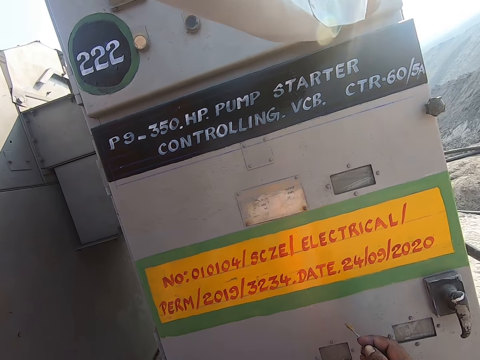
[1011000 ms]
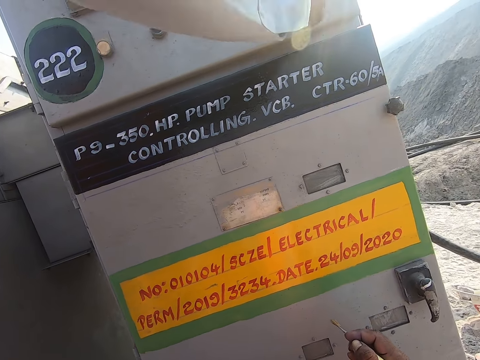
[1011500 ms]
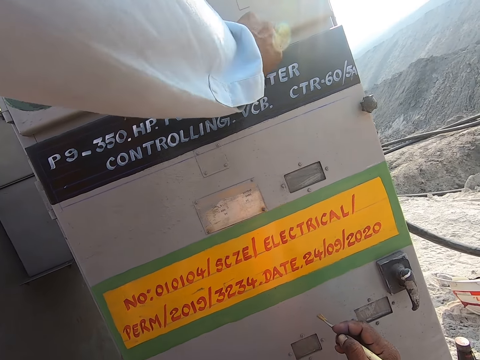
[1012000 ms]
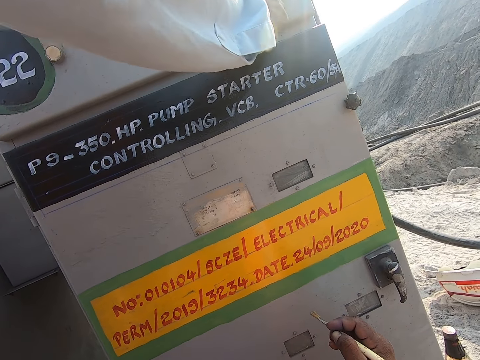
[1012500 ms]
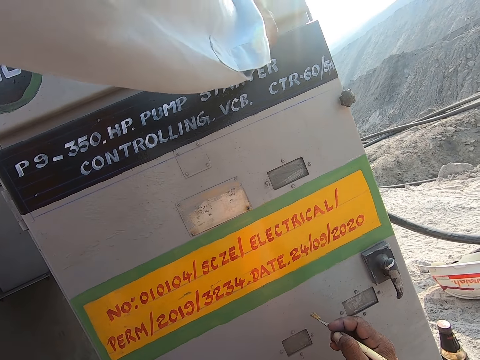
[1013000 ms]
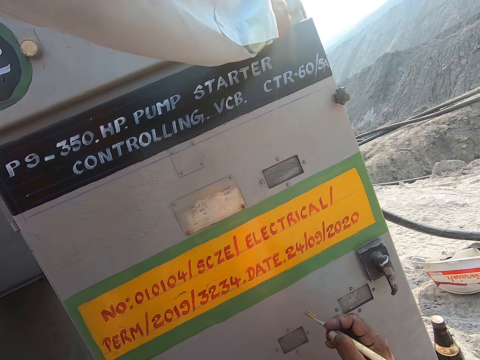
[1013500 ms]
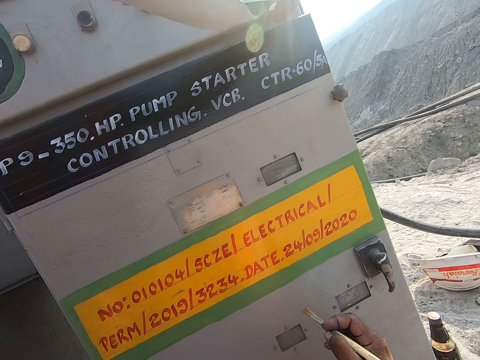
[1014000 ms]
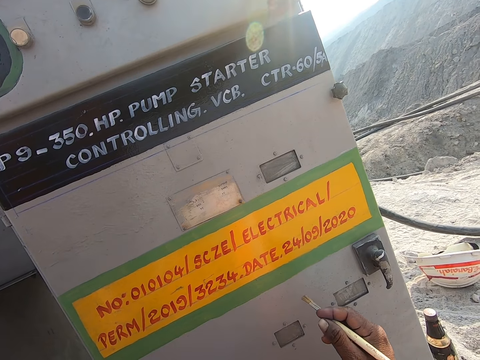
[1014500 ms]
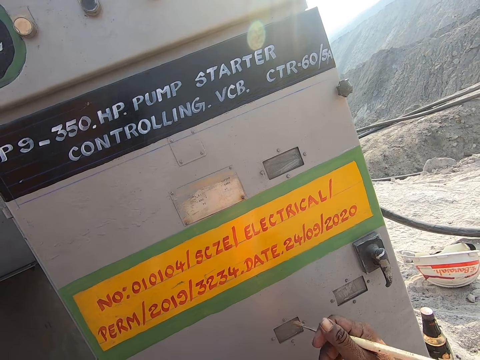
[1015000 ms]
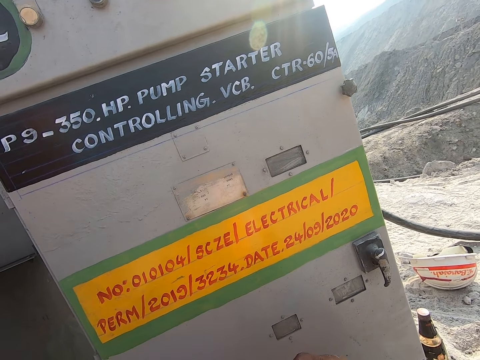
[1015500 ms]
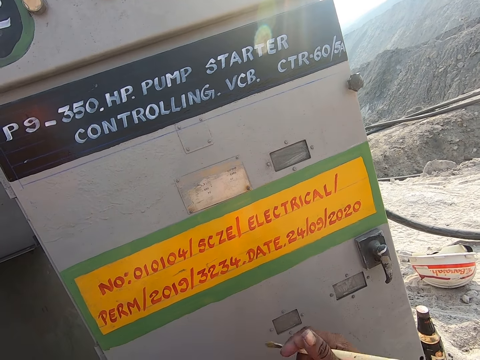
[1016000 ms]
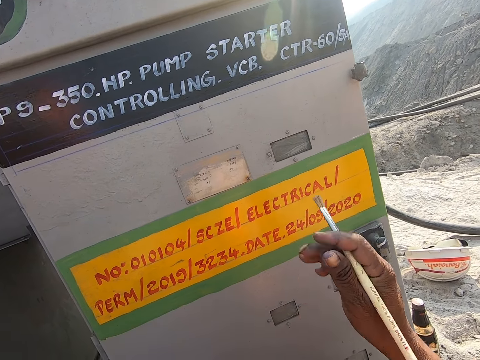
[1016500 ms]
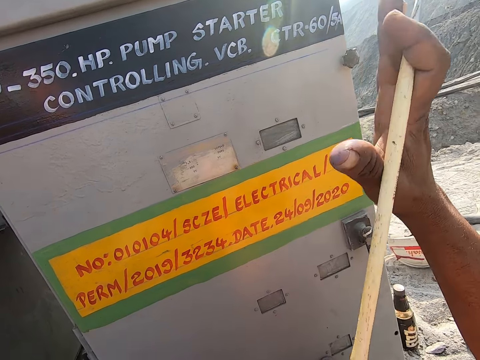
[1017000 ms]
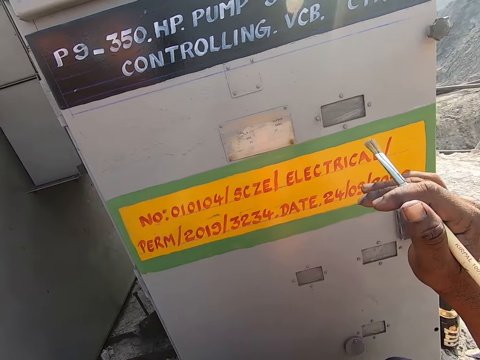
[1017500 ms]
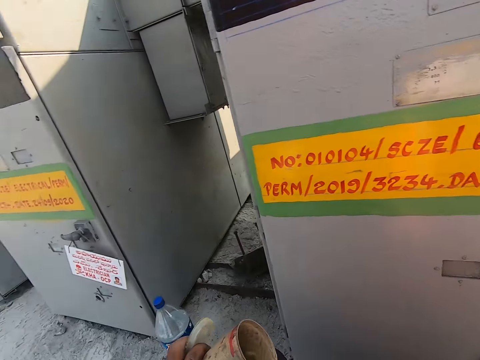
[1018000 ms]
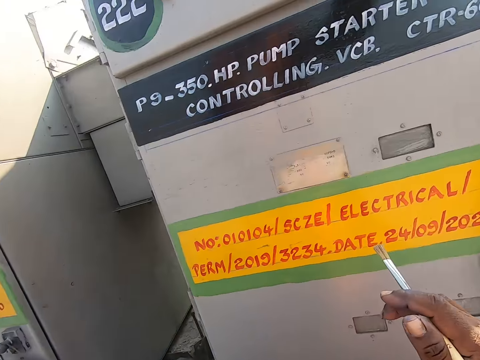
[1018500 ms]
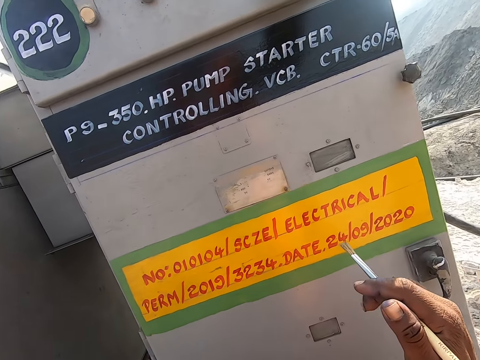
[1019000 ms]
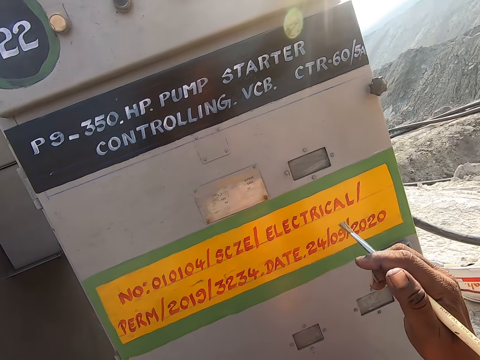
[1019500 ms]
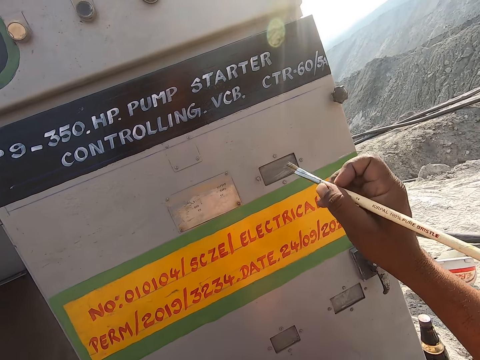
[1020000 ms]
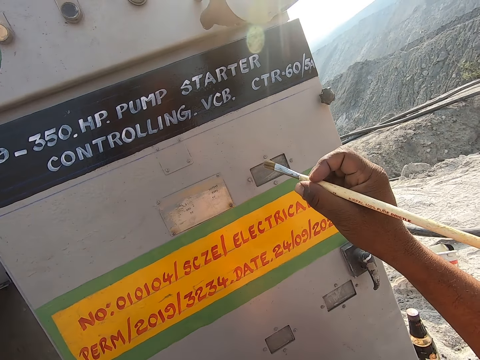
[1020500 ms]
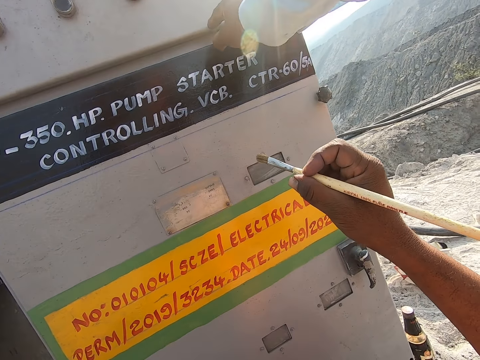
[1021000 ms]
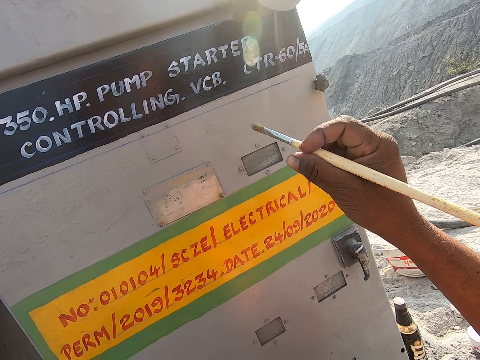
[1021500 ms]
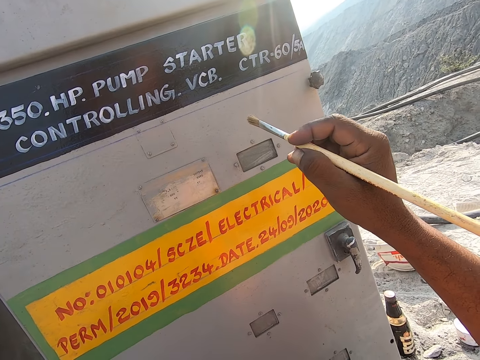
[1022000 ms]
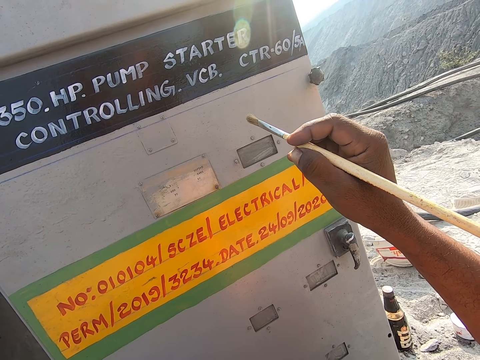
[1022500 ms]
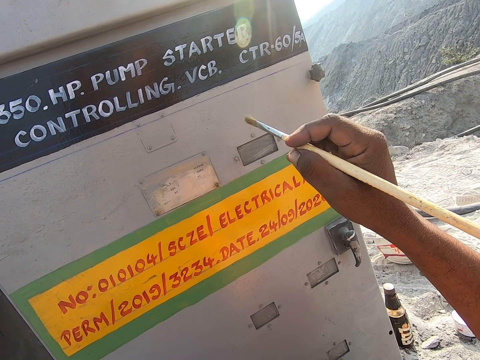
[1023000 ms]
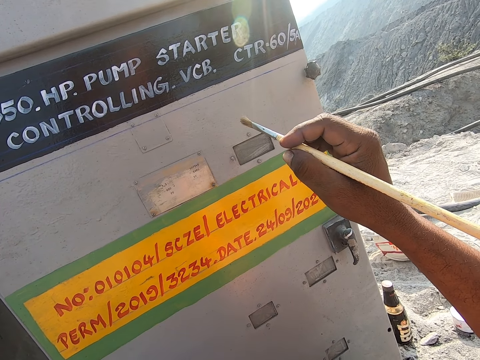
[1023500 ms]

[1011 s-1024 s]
A man demonstrates on the gasoline pump. The man touches the HP pump with his right hand. The camera wearer converses with the man. He moves his right hand.

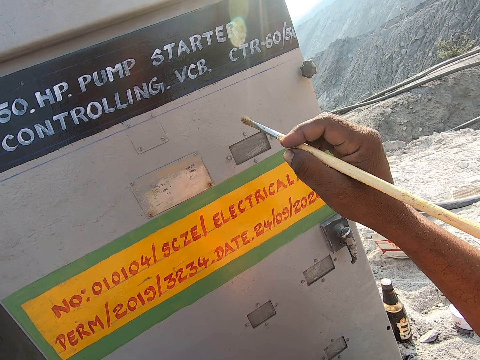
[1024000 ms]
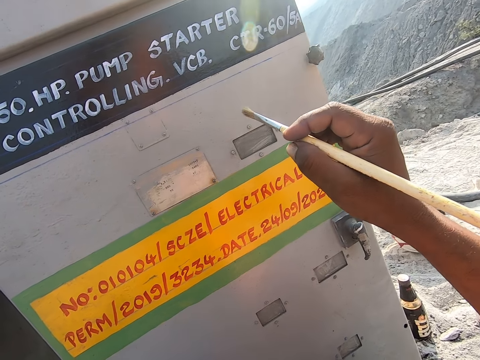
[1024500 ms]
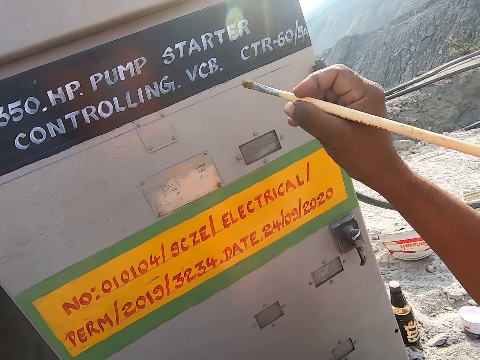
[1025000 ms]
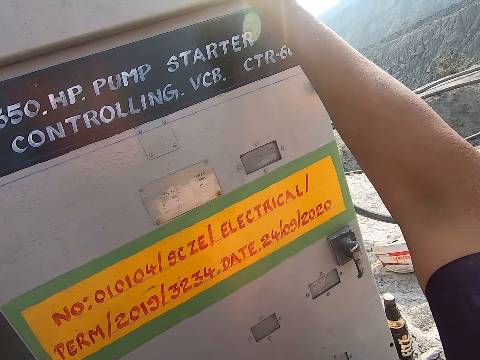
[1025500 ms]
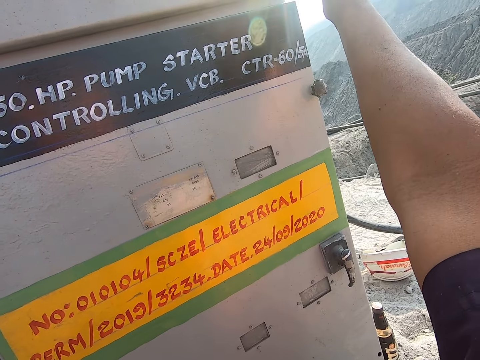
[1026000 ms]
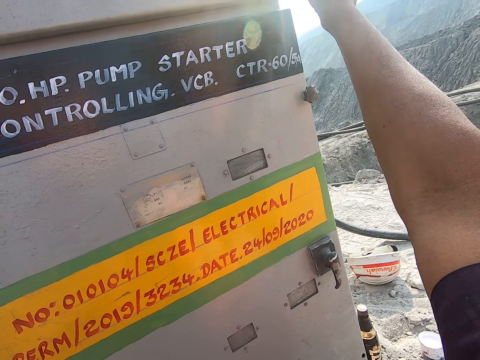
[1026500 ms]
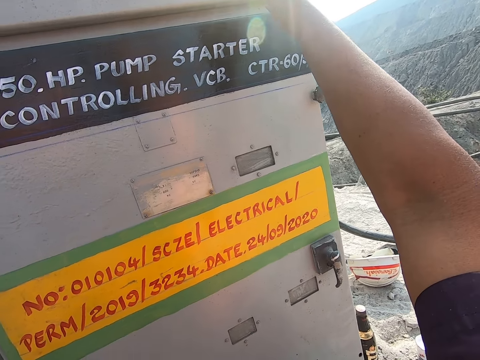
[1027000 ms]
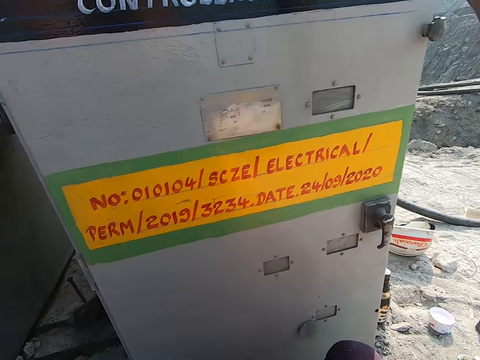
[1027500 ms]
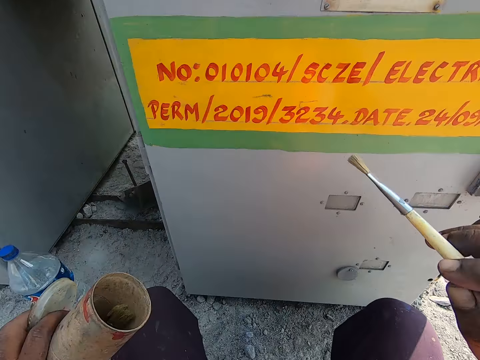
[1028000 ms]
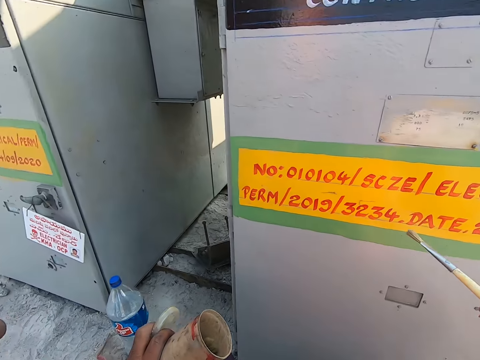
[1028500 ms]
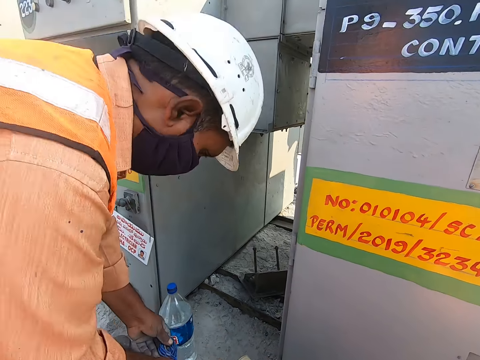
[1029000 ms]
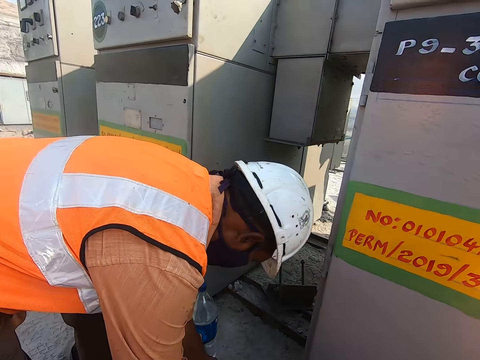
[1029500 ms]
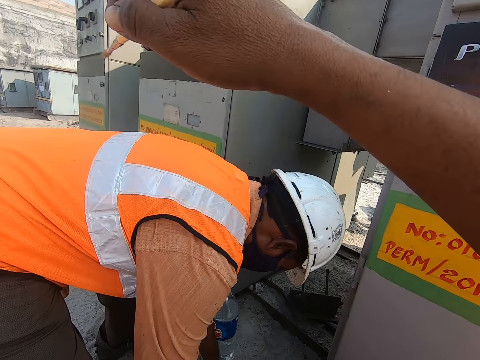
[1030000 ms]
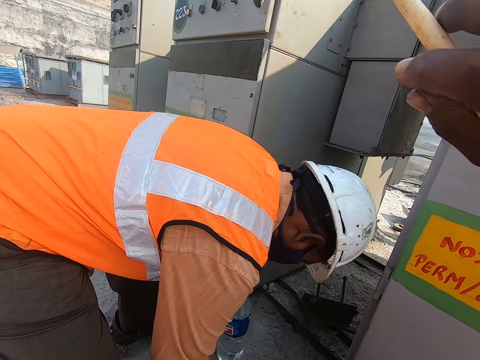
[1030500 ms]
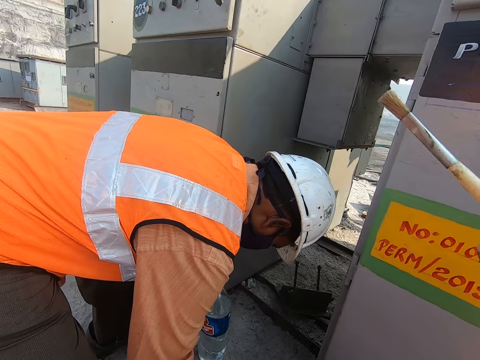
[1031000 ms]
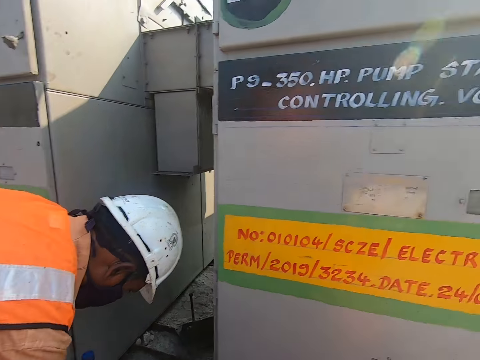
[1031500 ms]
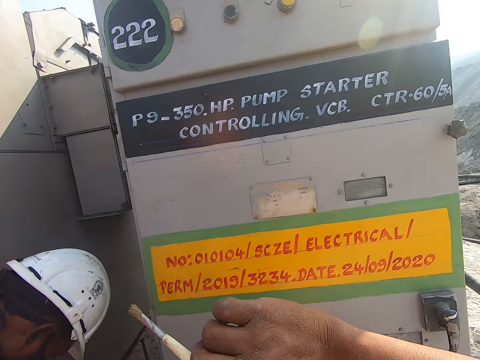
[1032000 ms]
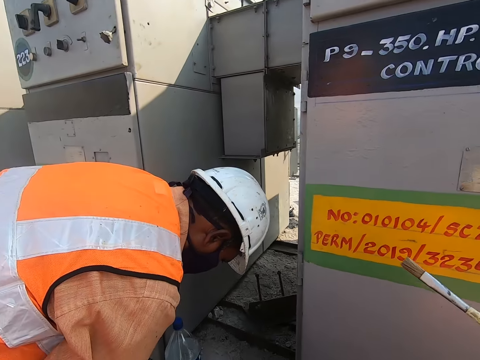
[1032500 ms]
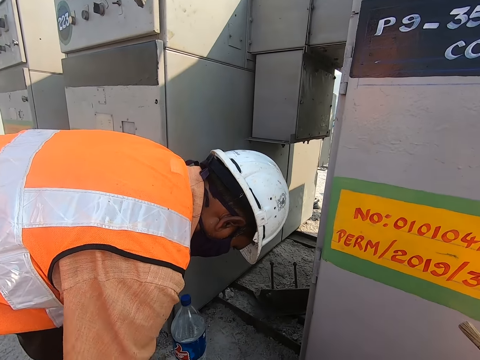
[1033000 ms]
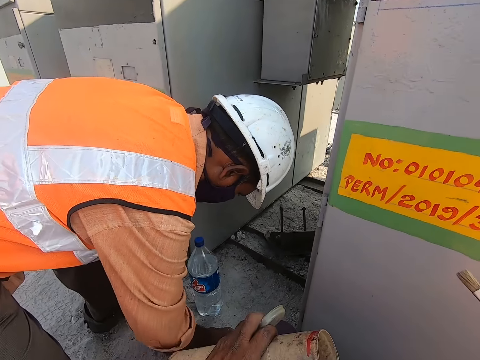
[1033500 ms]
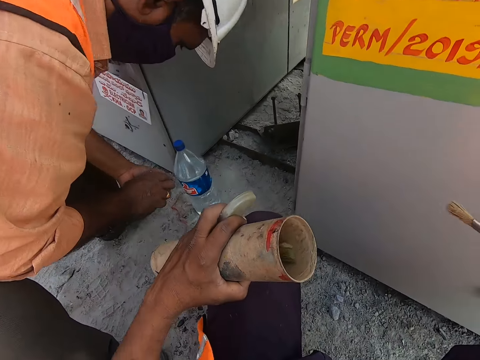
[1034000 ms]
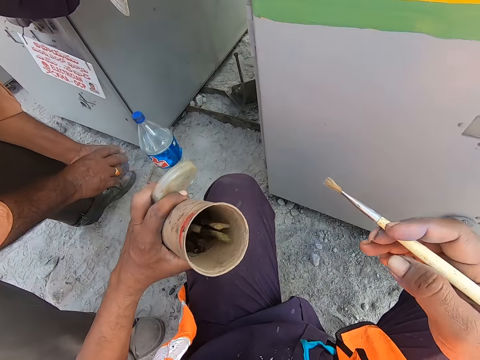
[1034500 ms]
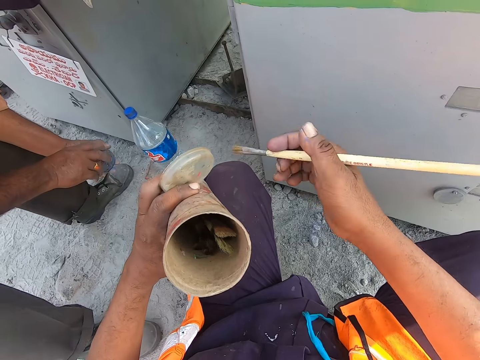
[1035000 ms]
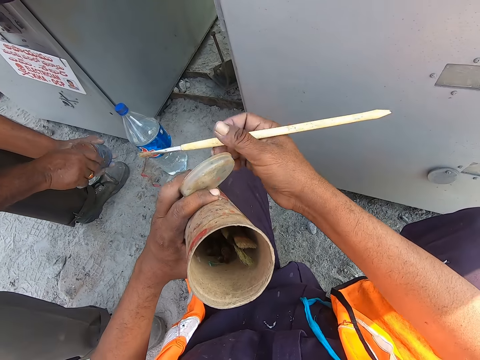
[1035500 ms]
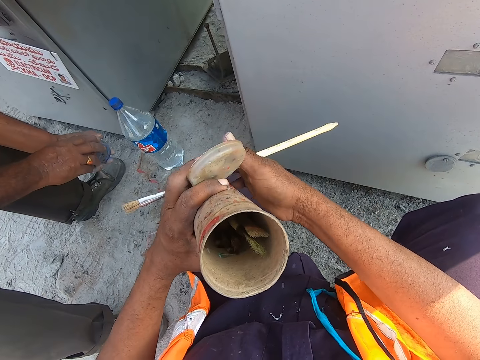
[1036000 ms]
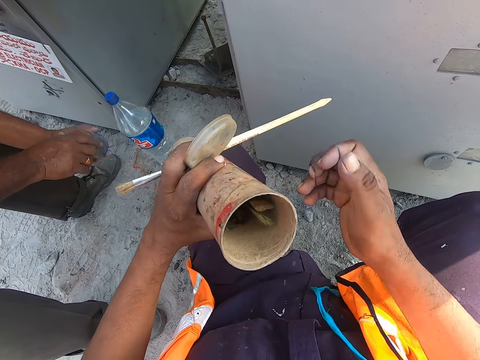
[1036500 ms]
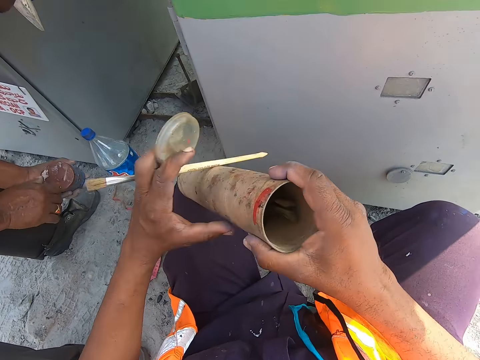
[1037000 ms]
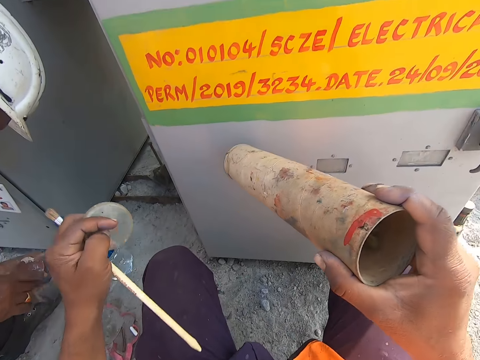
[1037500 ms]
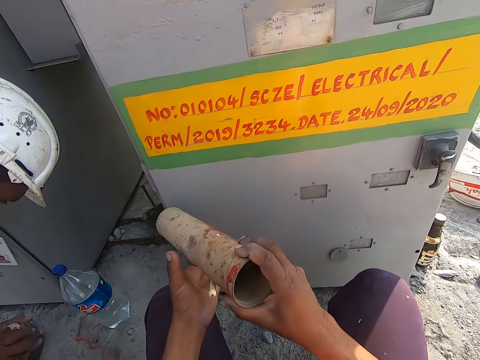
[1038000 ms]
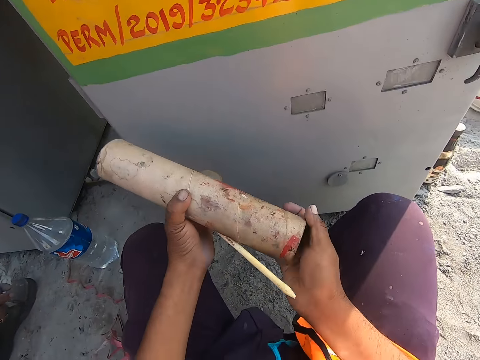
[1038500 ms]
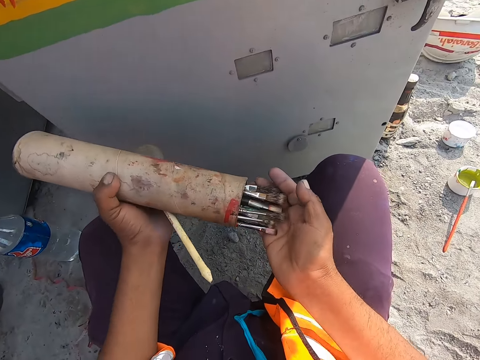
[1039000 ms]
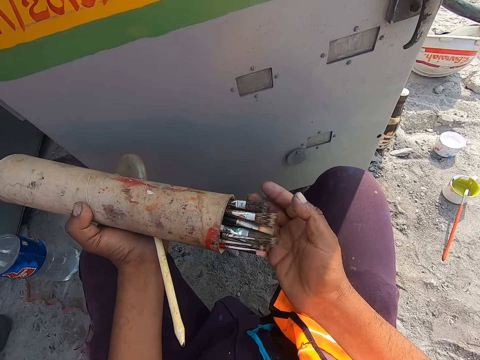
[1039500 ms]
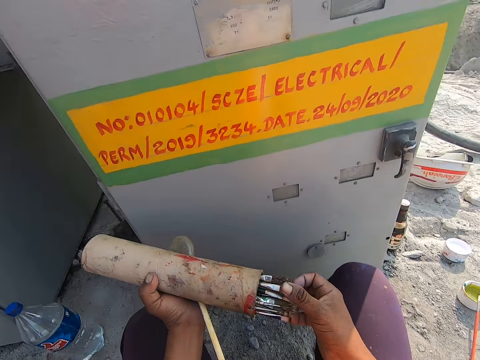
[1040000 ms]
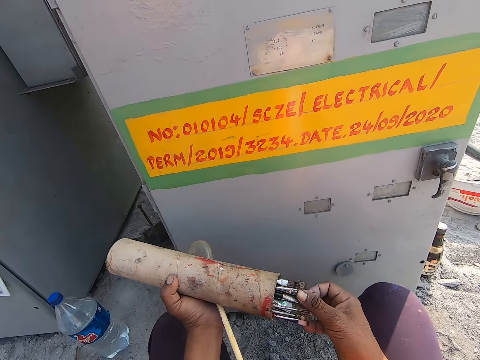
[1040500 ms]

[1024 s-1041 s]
The camera wearer stretches his hand upwards. He moves his right hand. He holds the brush. He converses with a man. The man closes a container. The camera wearer passes the paint brush to his left hand. He passes the paint brush container to his right hand. He slants the cylindrical container. He removes the paint brush from the paint brush container. He pours all the tools in the cylindrical container on his hand.
